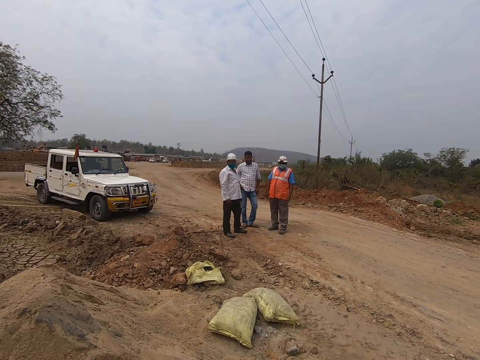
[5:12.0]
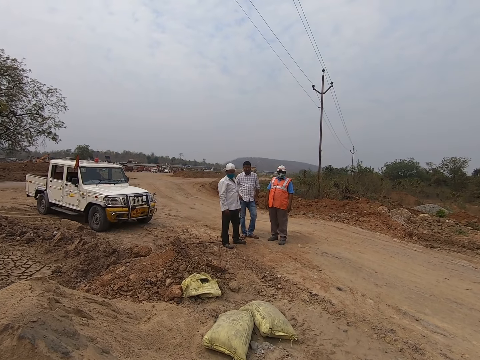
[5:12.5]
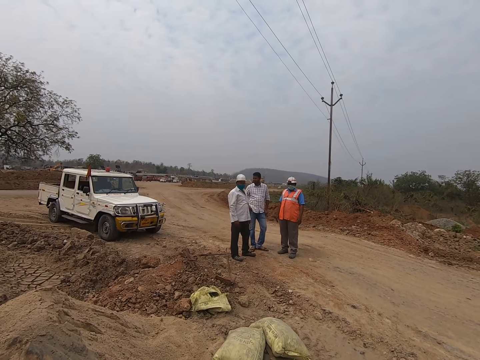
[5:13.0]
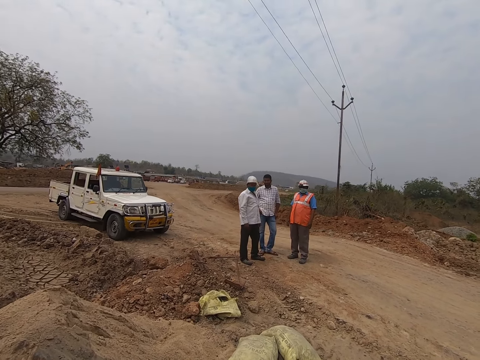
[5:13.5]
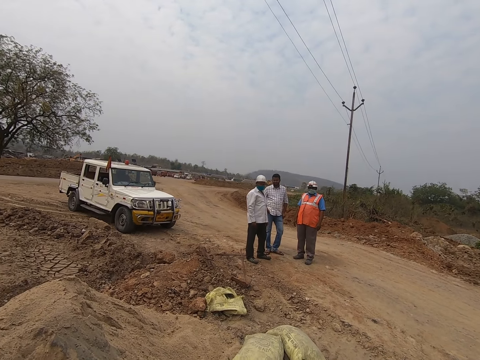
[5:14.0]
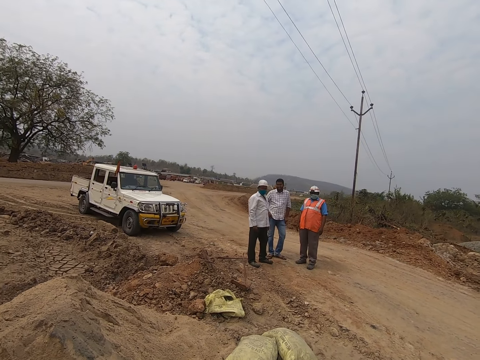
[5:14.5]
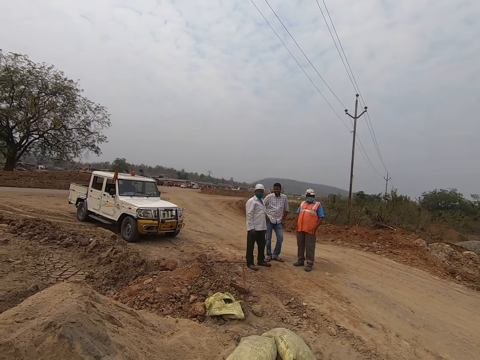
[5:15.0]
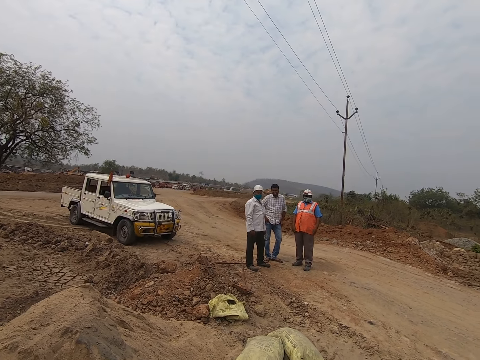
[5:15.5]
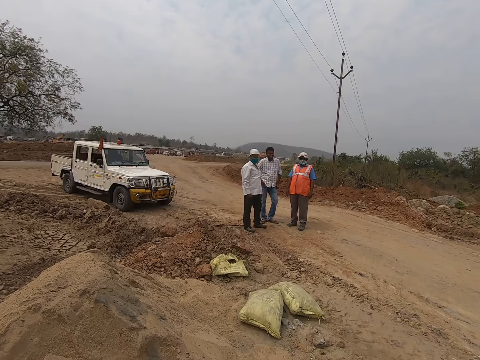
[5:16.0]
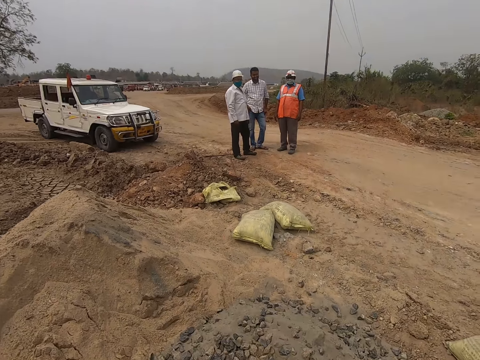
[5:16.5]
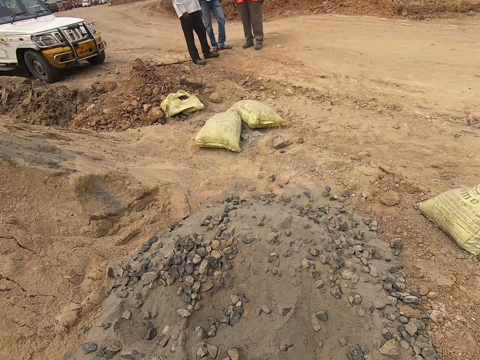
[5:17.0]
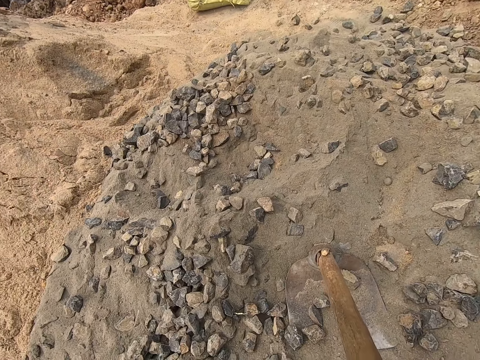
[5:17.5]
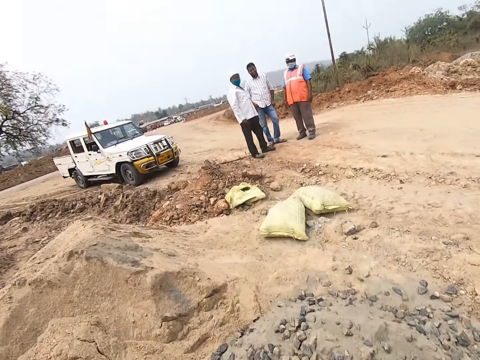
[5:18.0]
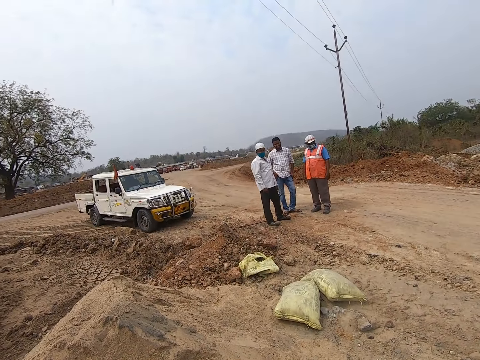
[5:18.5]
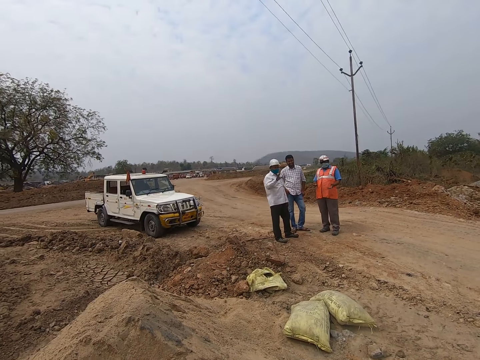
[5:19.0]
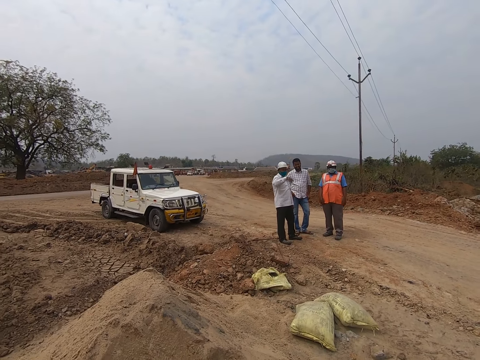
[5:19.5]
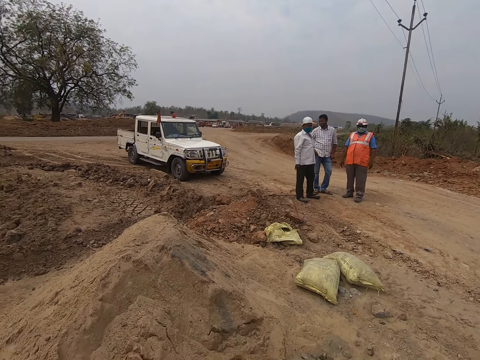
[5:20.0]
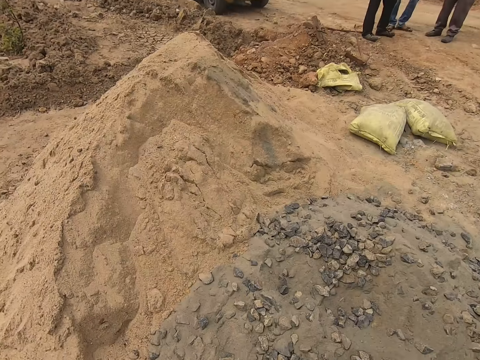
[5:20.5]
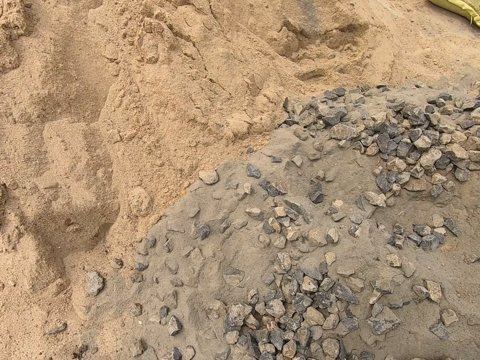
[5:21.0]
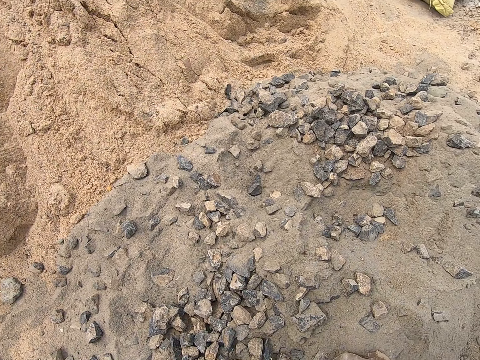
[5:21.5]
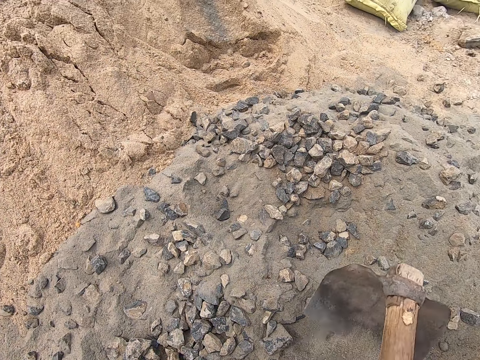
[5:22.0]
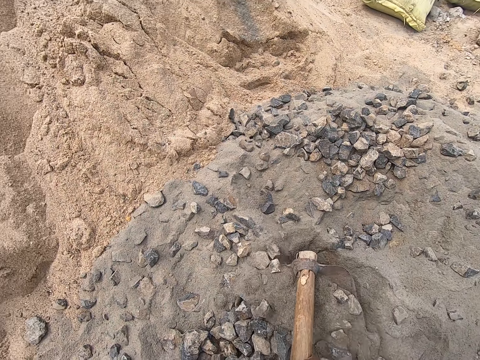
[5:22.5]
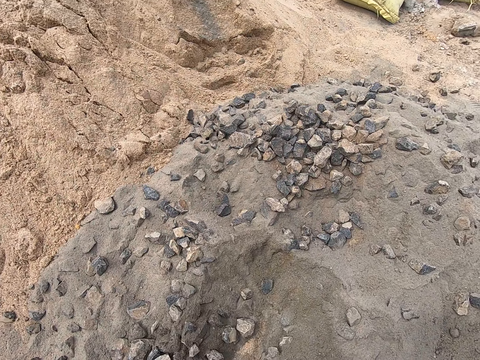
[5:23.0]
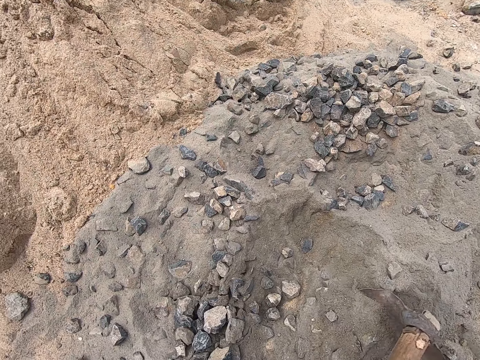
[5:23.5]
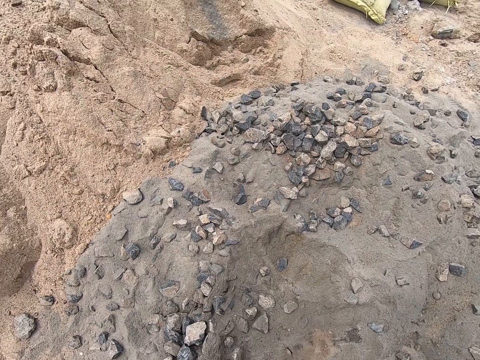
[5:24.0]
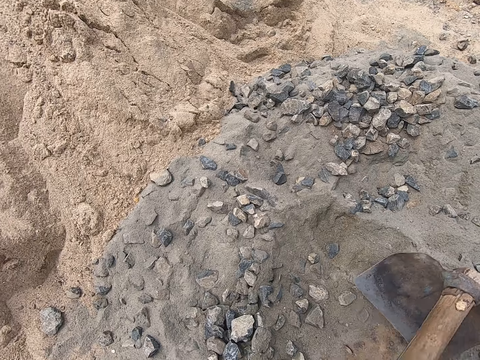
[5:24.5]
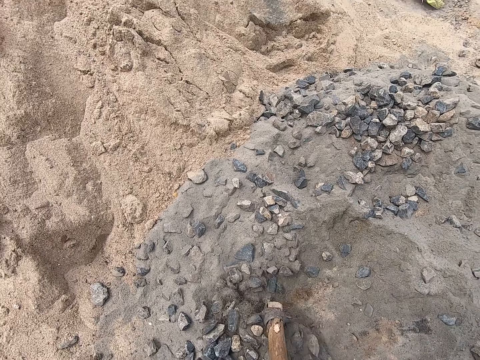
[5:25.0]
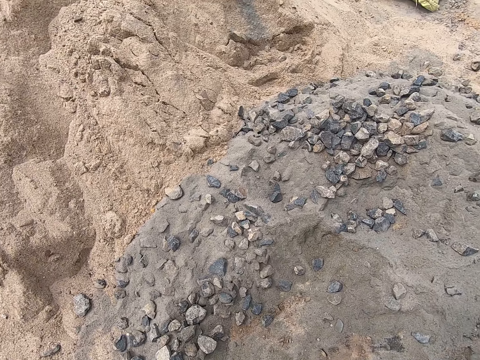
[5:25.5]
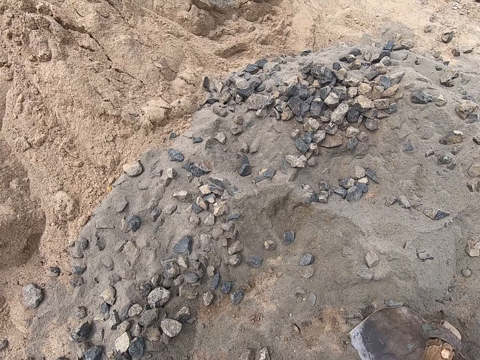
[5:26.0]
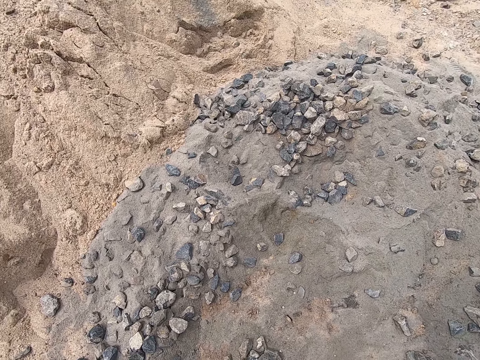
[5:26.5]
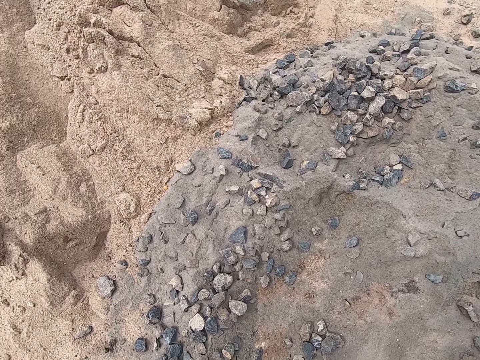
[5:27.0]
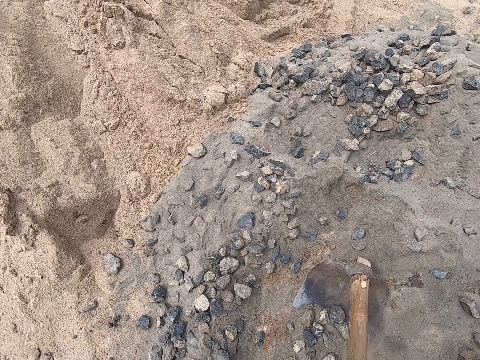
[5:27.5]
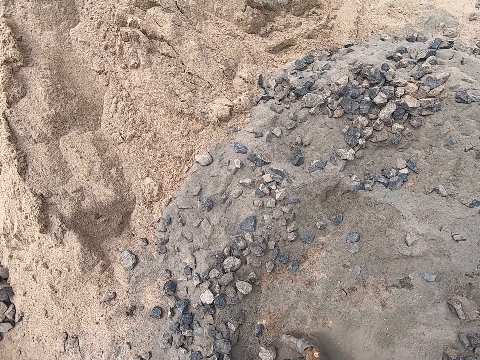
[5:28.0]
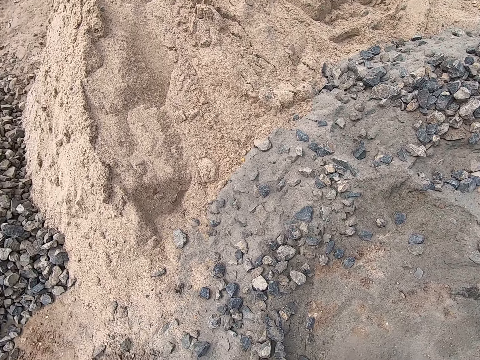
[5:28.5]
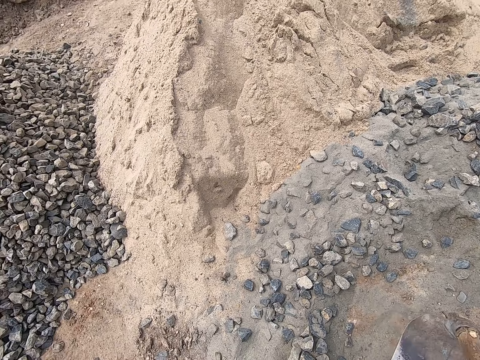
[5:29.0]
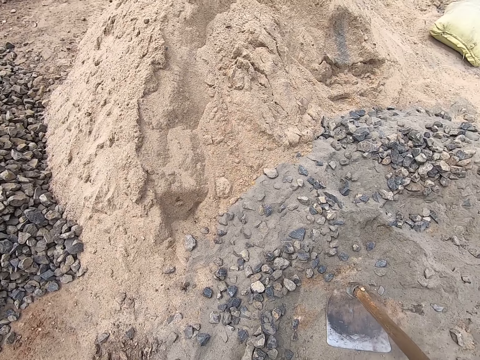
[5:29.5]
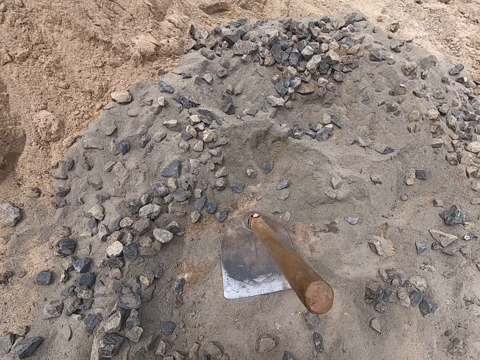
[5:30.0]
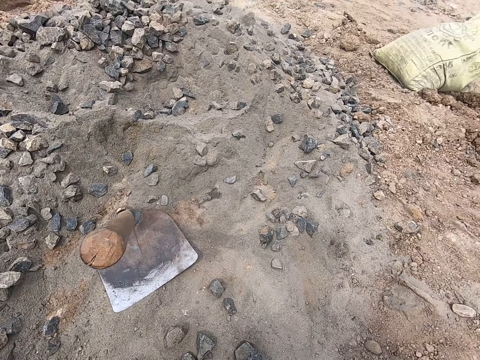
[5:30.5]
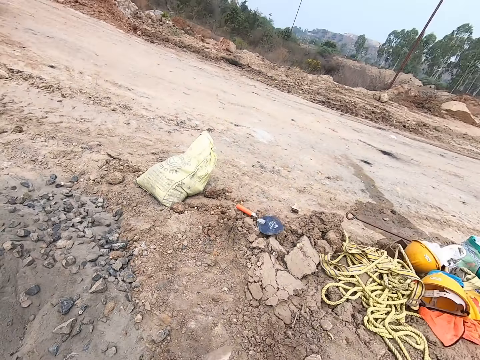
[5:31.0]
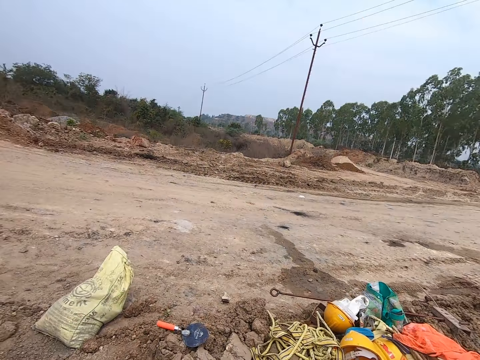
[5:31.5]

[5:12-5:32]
A person interacts with the camera wearer. The camera wearer looks at the jambe. Another person waves at the camera wearer. The camera wearer collects ballast with a hoe. They pack sand in the tray. They look around, drop the jambe on the sand and turn round.

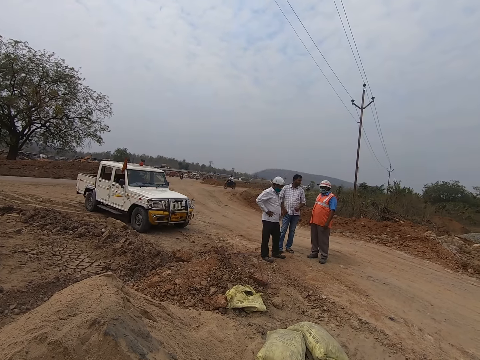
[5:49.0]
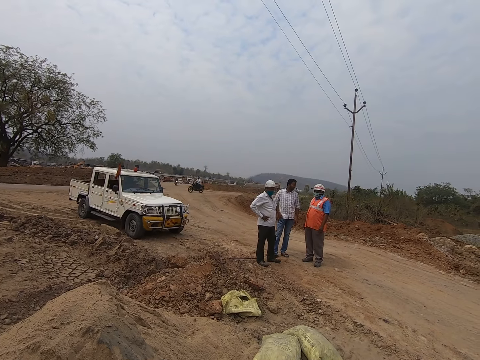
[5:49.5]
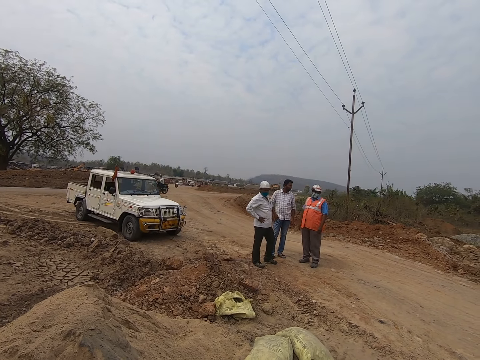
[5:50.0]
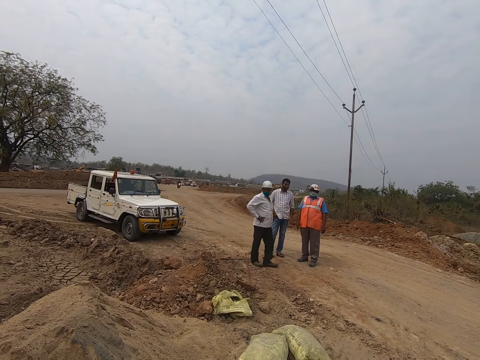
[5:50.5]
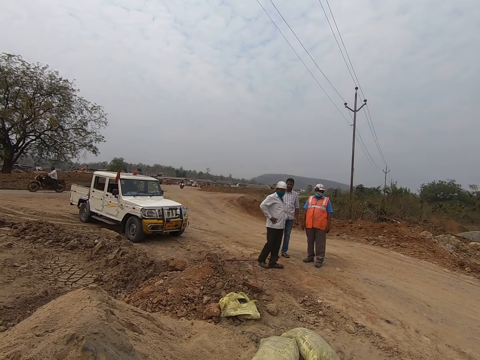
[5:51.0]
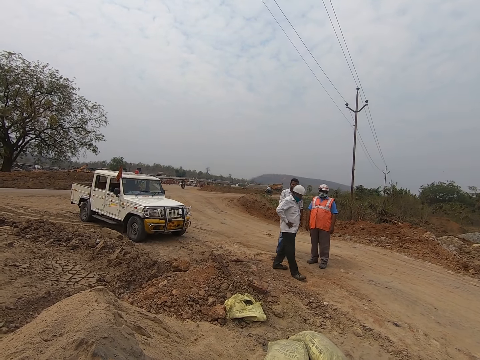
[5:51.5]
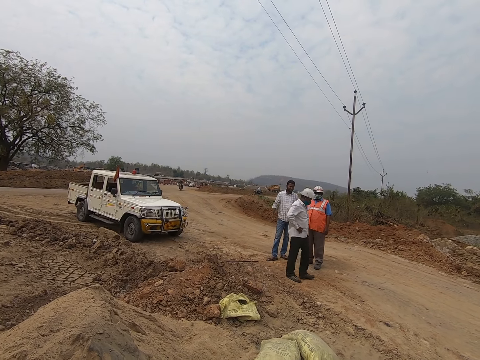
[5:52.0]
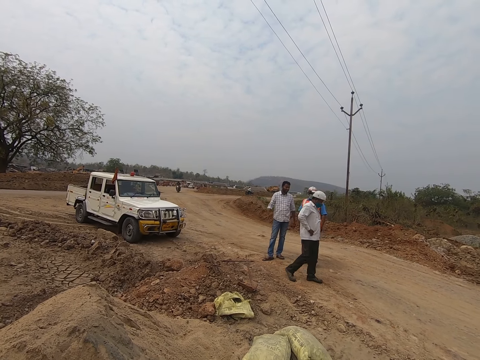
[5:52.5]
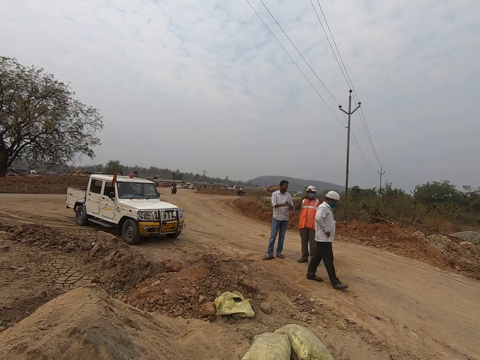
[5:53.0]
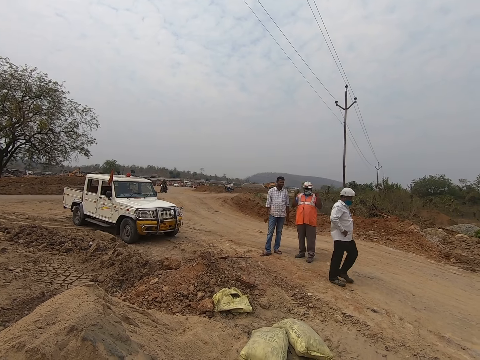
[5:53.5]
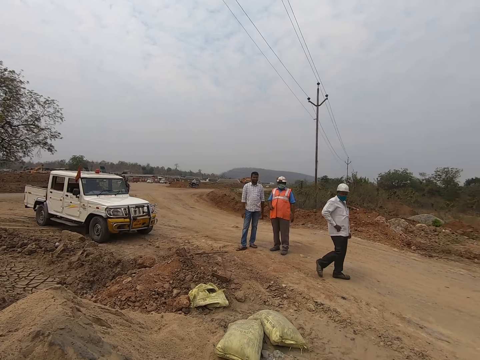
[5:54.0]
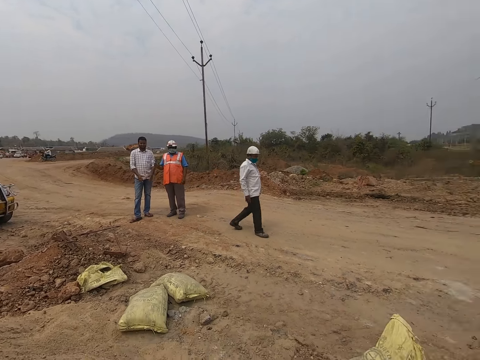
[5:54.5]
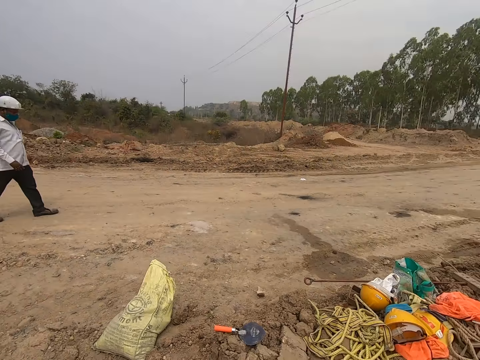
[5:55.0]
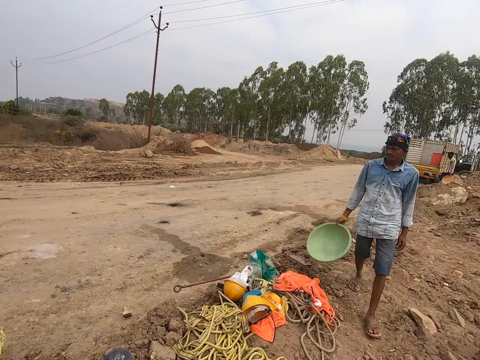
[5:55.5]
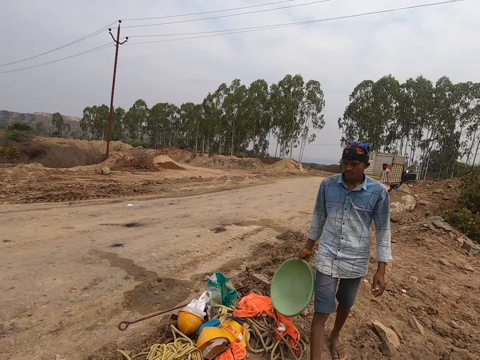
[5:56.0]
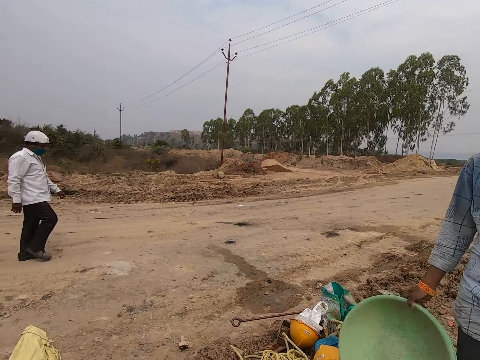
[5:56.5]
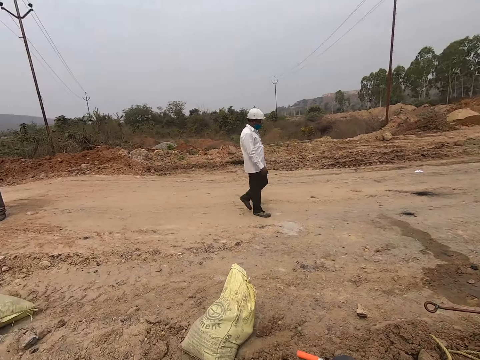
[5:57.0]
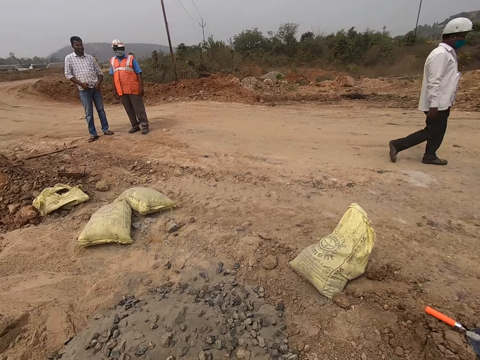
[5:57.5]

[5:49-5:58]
A person interacts with a man. The camera wearer stands on the land. Another person walks along the road. The man interacts with the camera wearer. The camera wearer looks around. Another person walks towards the camera wearer.
